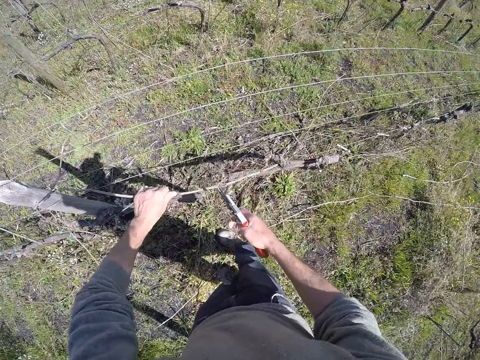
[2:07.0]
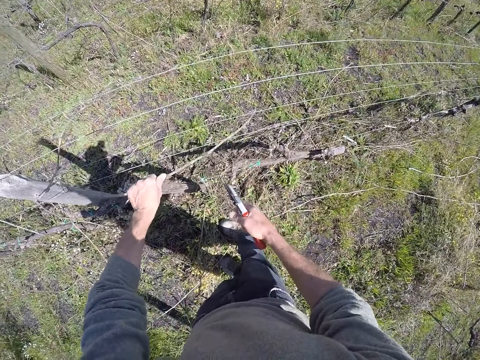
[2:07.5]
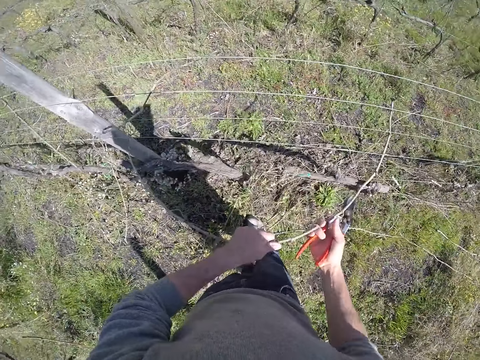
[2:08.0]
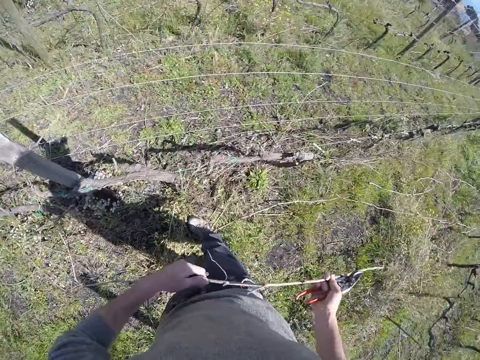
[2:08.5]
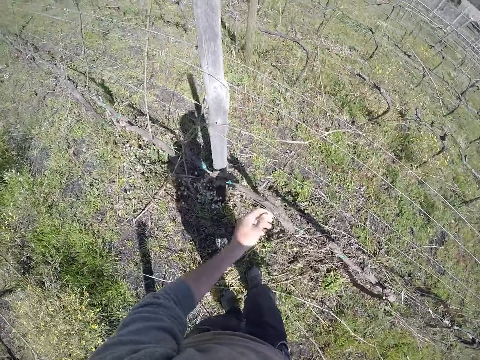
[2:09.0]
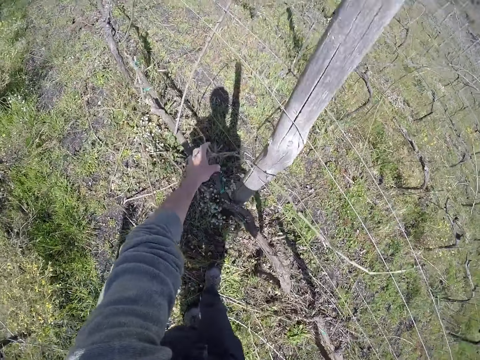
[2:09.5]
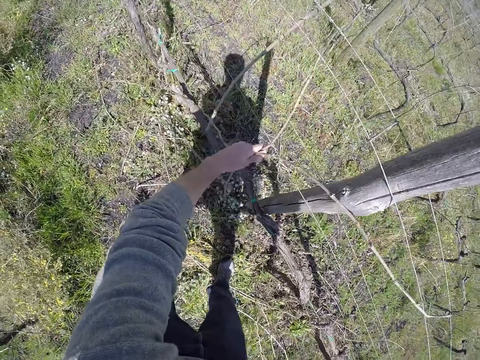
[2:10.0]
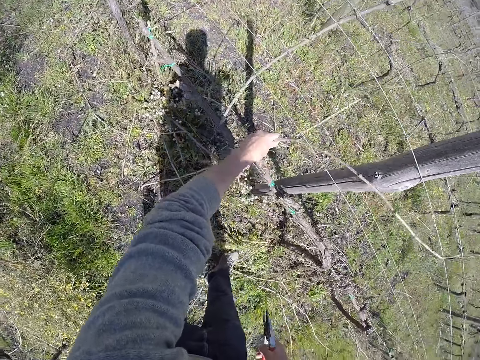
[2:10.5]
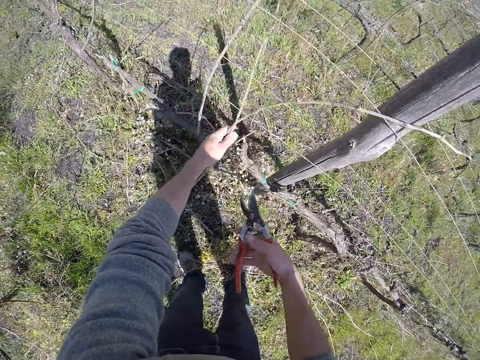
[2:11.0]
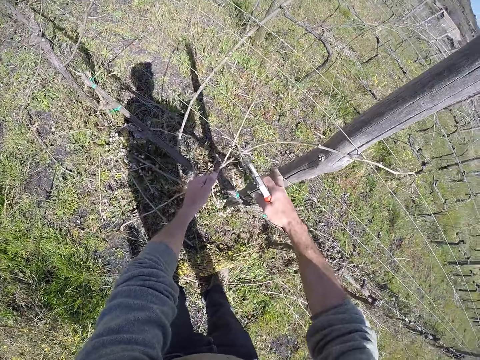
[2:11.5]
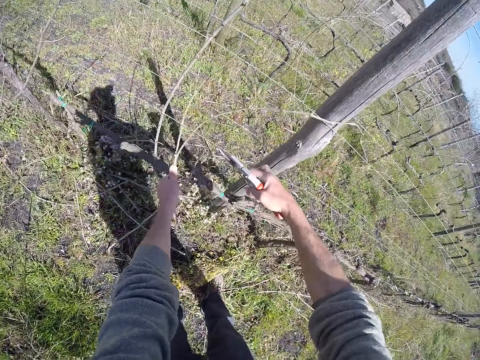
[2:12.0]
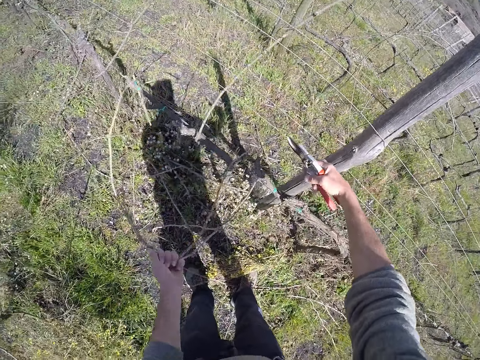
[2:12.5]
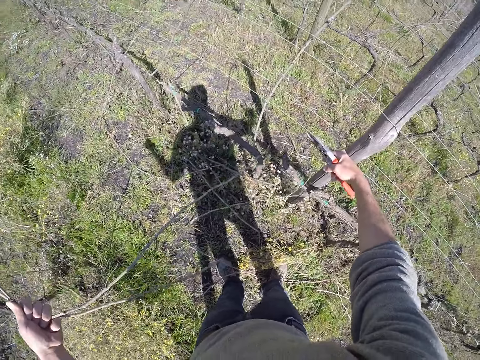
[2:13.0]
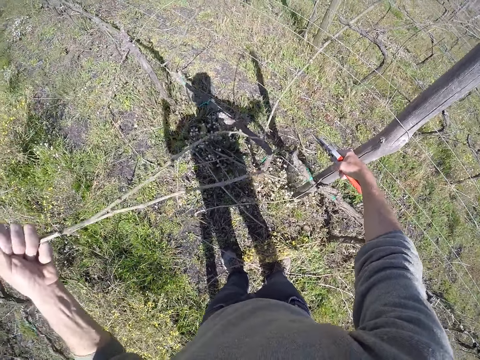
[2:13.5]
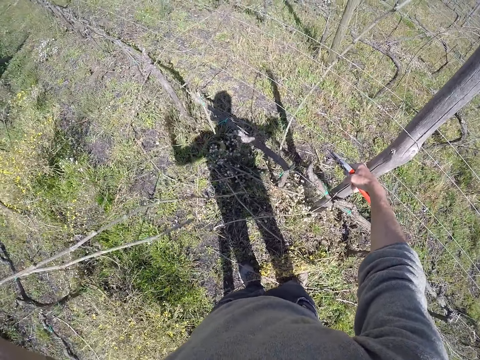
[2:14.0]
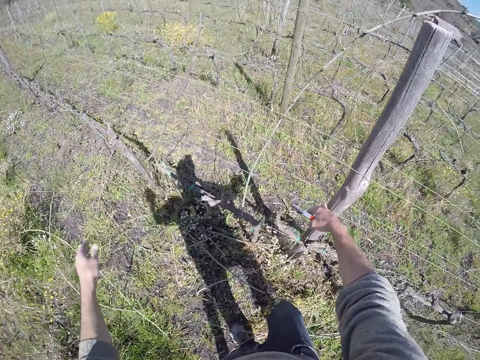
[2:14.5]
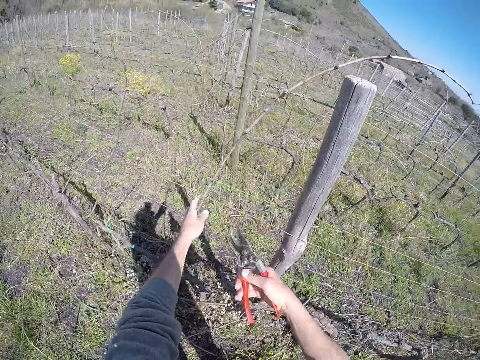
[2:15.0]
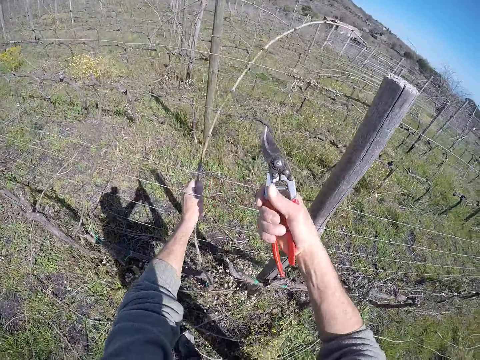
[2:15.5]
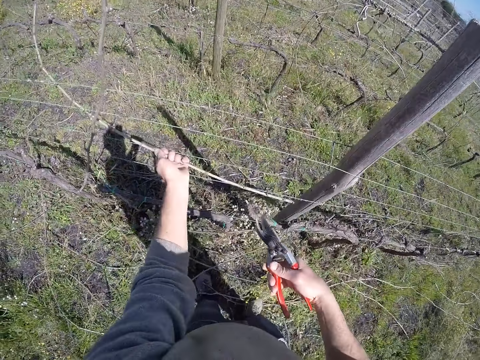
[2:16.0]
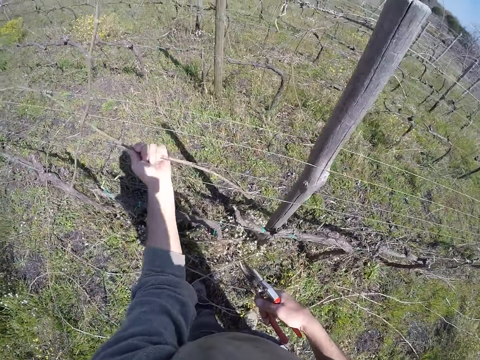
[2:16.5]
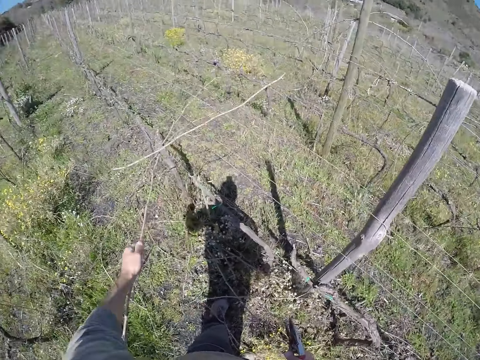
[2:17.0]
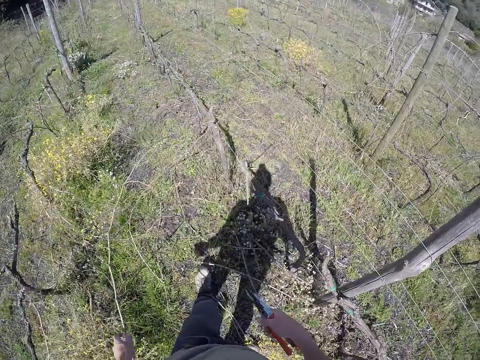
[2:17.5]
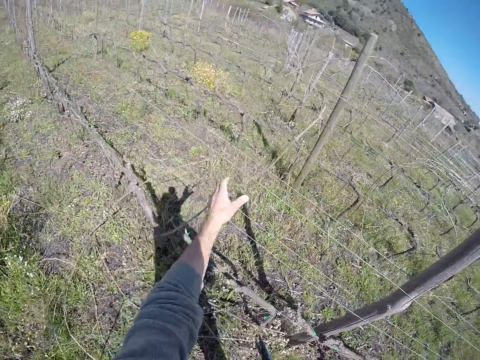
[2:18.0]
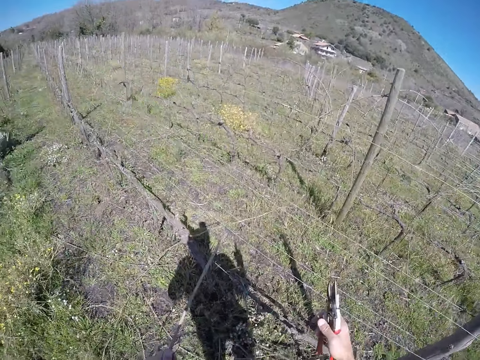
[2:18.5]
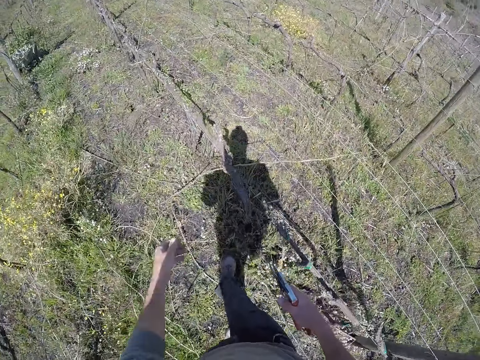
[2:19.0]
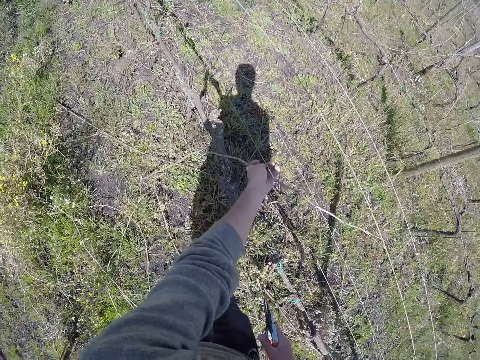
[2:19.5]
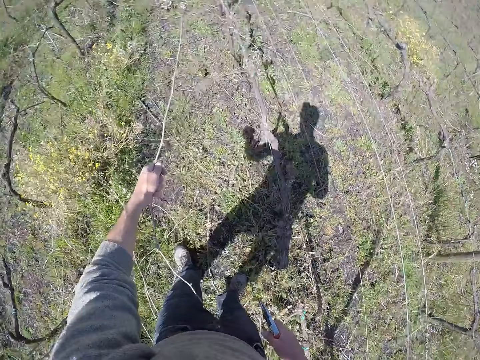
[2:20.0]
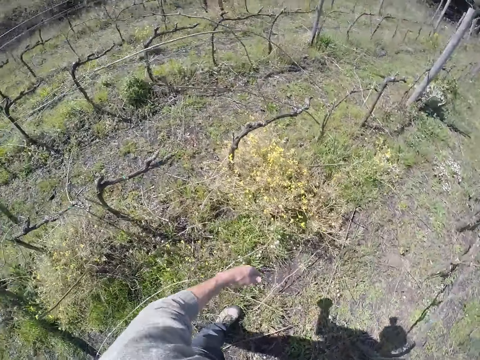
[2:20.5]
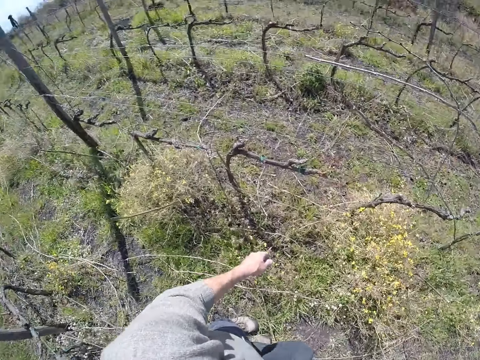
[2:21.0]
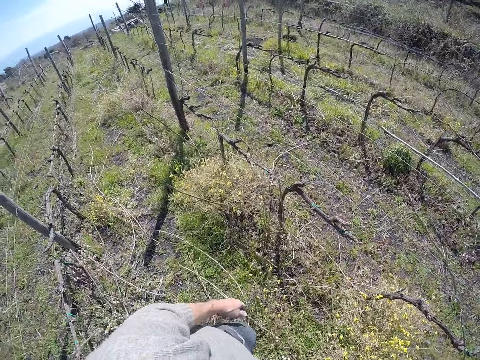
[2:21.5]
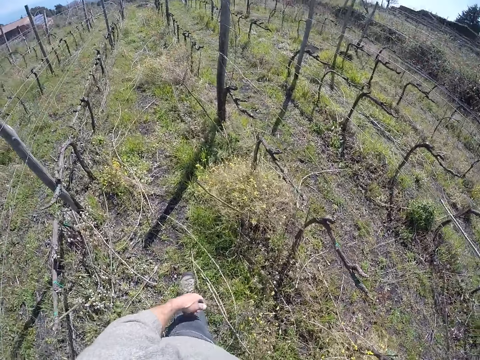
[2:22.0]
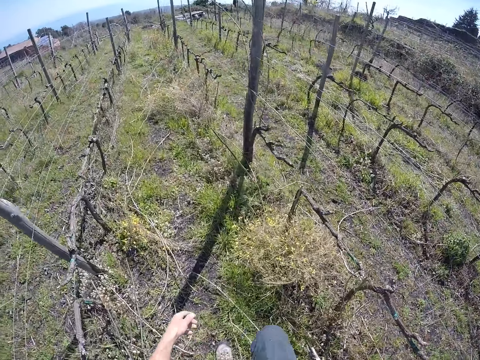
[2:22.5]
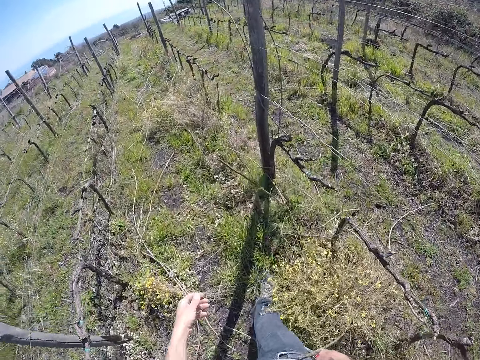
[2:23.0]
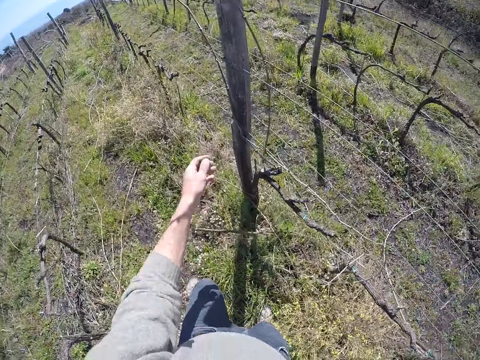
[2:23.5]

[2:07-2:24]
The camera wearer passes the dried twig from his left hand to his right hand. He picks a dry branch on the fence. He puts the dry branch on the ground. He removes dried twigs from the wire fence post with his left hand. He adjusts the wire of the wire fence post with the secateur or pliers in his left hand. He drops the dried twigs in his left hand to the ground. He cuts a dry branch with the pliers. He cuts a white rope on the wire fence post with the secateur in his right hand. He removes a dried twig from the wire fence post with his left hand. He drops the dried twig in his left hand to the ground. He removes a dried twig from the wire fence post with his left hand. He drops the dried twig in his left hand to the ground. He removes a dried twig from the wire fence post with his left hand. He drops the dried twig in his left hand to the ground. He walks in the garden.

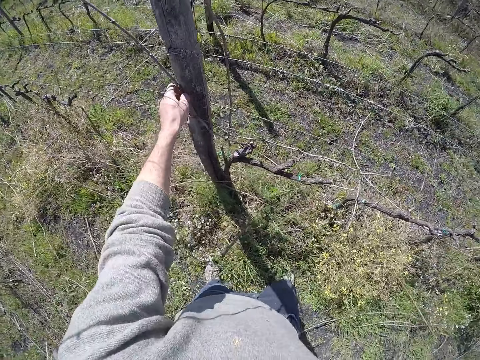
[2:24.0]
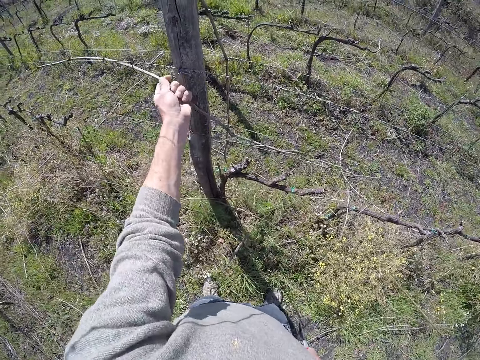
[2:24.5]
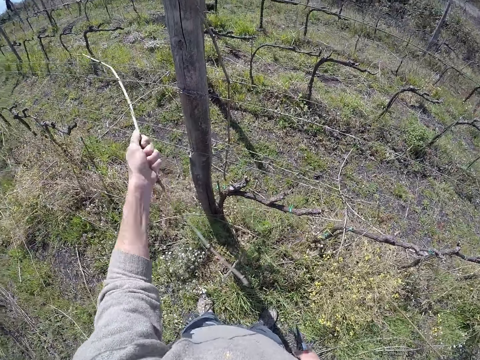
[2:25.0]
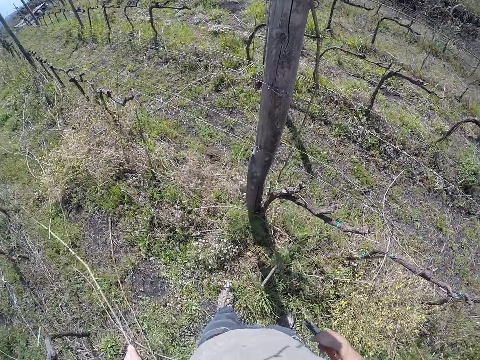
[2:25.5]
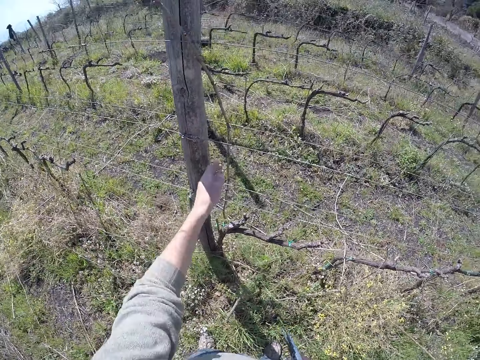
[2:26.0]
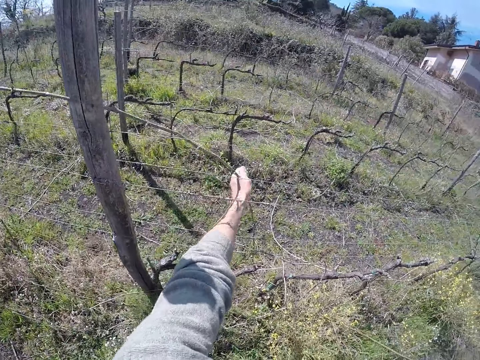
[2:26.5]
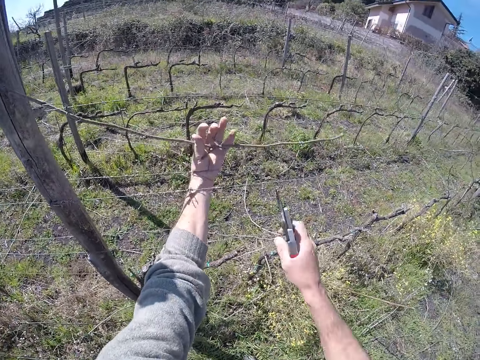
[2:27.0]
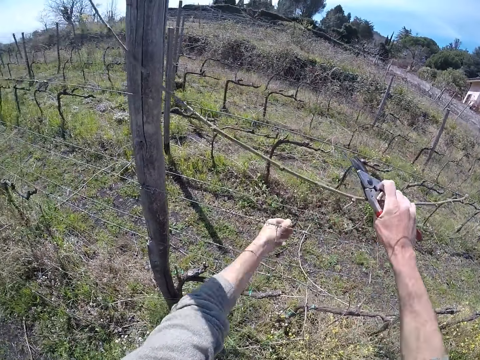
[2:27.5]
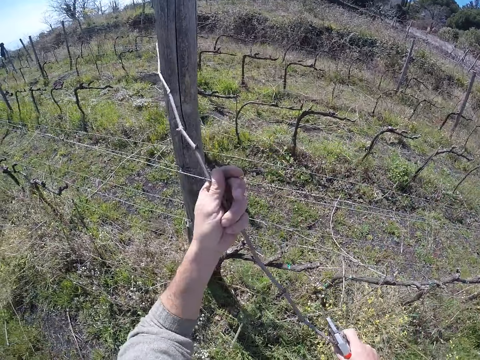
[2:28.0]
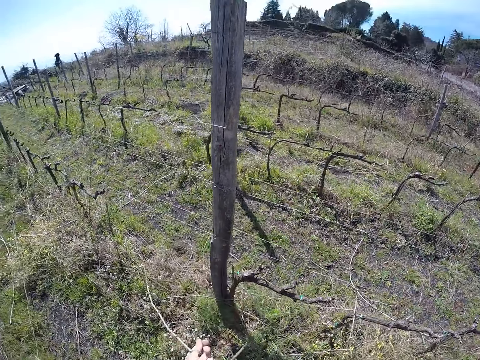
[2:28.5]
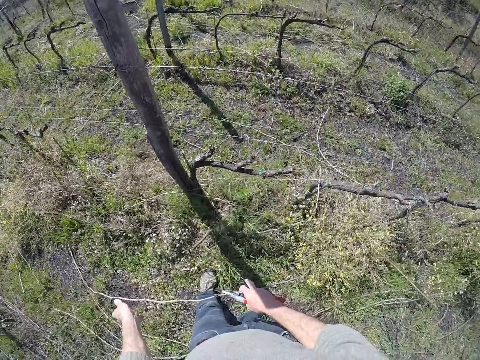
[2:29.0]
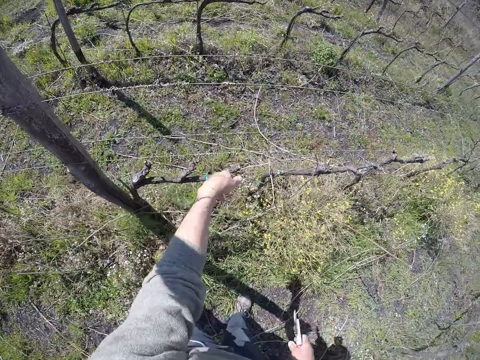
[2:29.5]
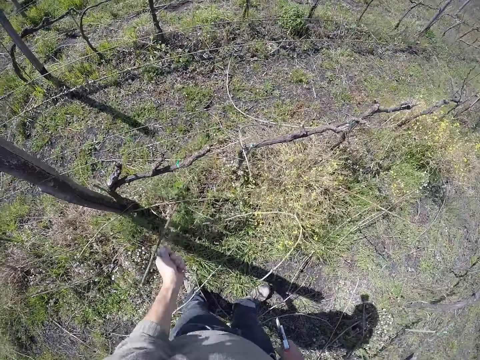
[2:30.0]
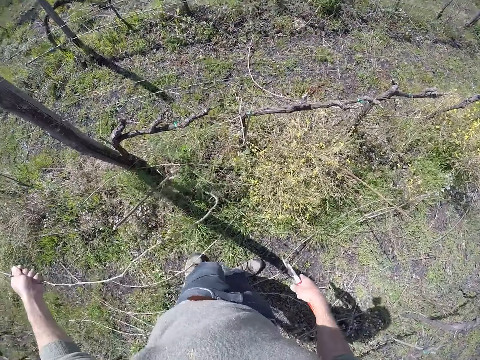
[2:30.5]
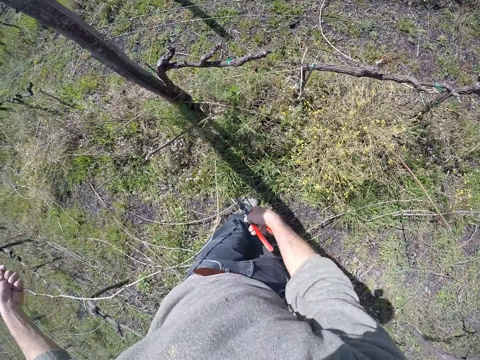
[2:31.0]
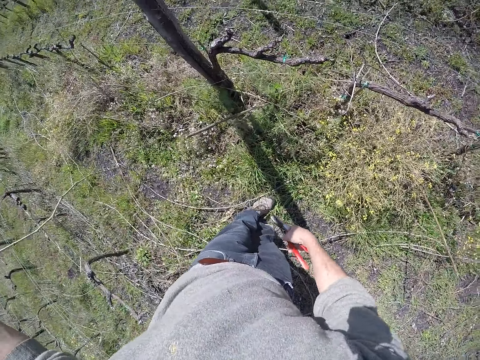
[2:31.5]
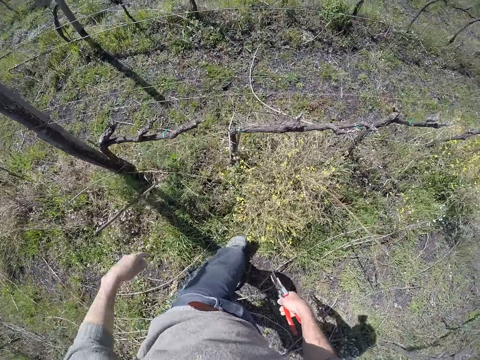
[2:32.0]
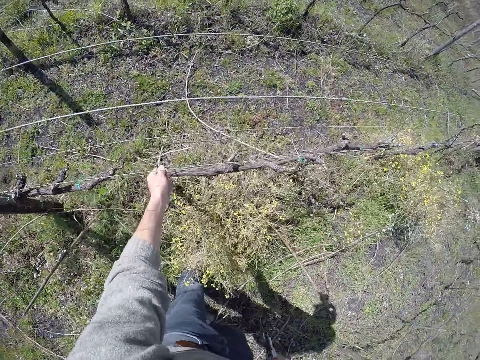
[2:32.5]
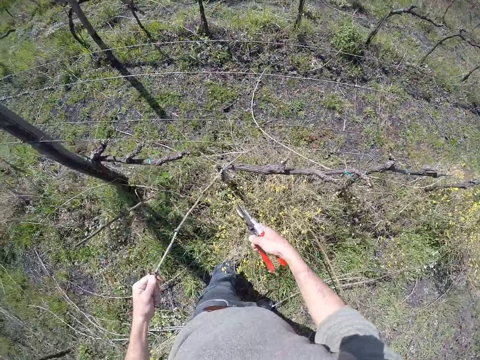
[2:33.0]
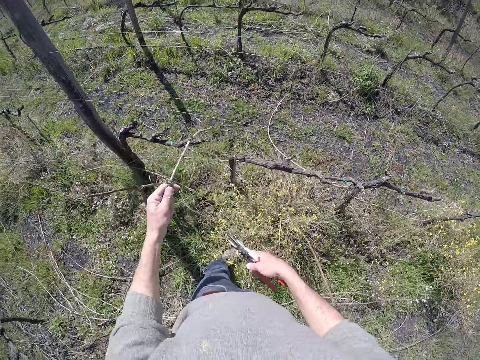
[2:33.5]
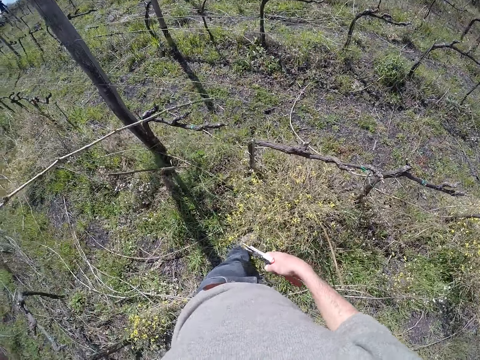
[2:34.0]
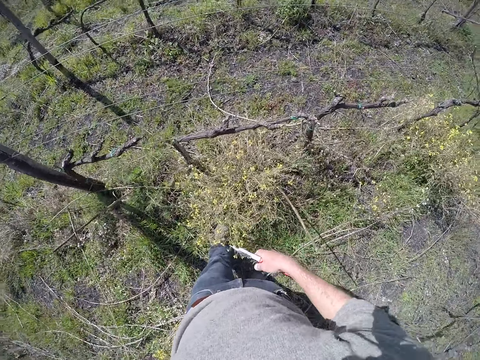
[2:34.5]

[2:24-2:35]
The camera wearer removes a dried twig from the wire fence post with his left hand. He drops the dried twig in his left hand to the ground. He pulls a dried twig from the wire fence post with his left hand. He removes a dried twig from the wire fence post with both hands. He drops the dried twig in both hands to the ground. He removes a dried twig from the wire fence post with his left hand. He drops the dried twig in his left hand to the ground. He removes a dried twig from the wire fence post with his left hand.
